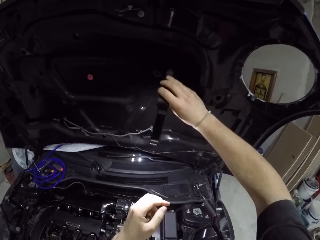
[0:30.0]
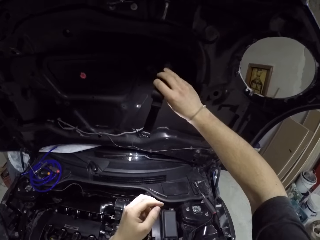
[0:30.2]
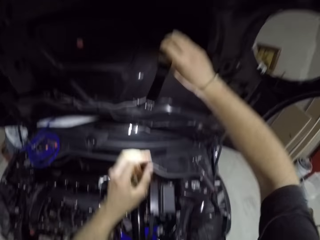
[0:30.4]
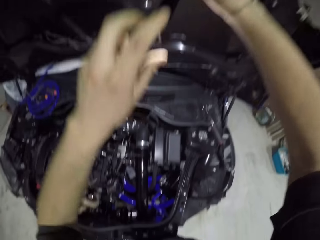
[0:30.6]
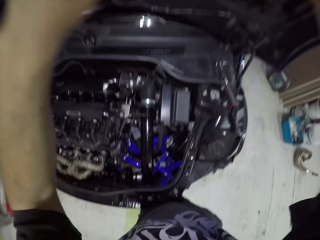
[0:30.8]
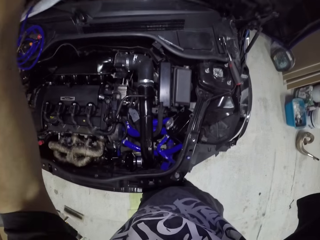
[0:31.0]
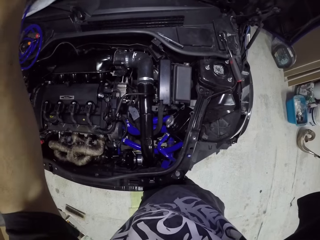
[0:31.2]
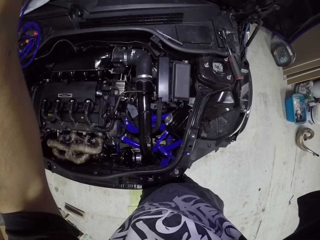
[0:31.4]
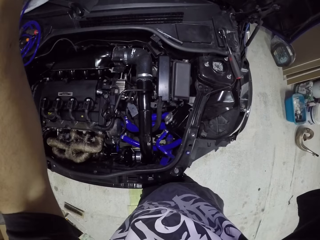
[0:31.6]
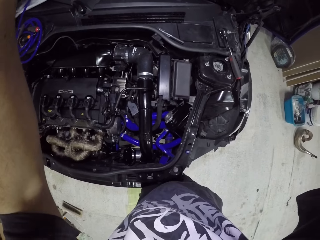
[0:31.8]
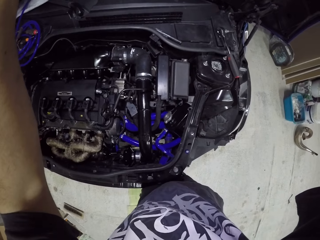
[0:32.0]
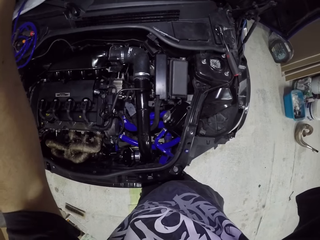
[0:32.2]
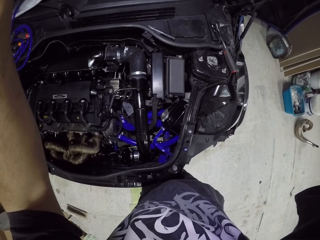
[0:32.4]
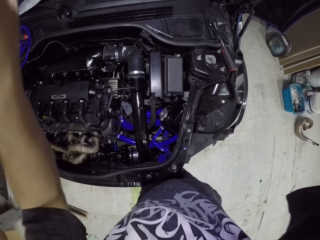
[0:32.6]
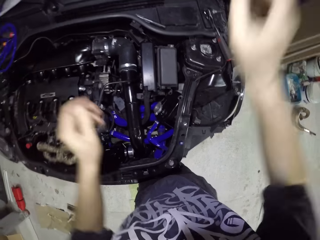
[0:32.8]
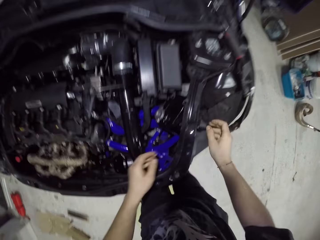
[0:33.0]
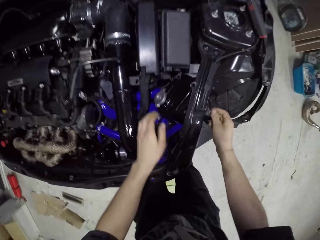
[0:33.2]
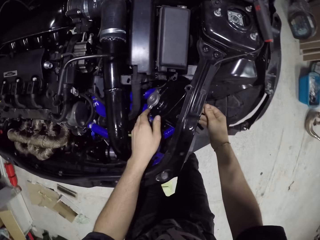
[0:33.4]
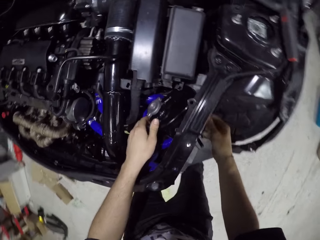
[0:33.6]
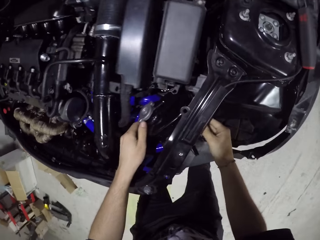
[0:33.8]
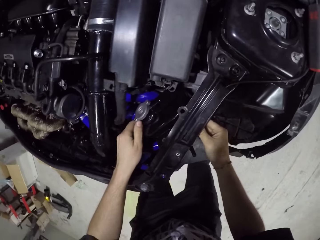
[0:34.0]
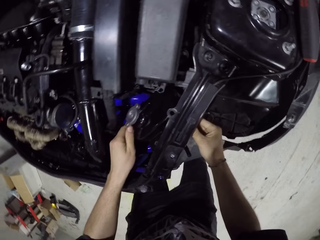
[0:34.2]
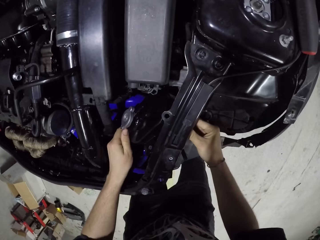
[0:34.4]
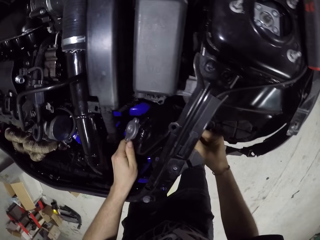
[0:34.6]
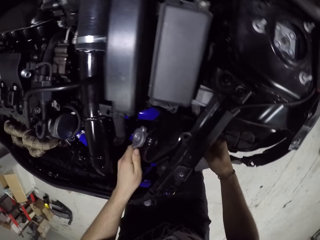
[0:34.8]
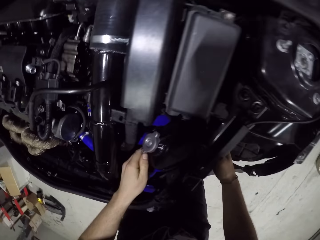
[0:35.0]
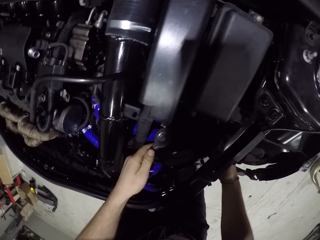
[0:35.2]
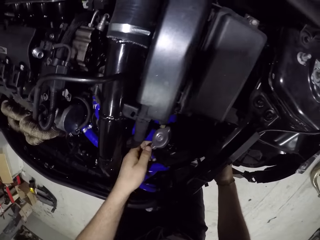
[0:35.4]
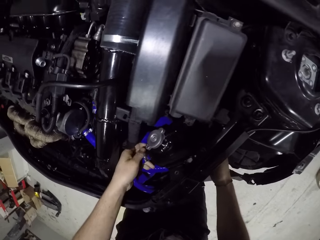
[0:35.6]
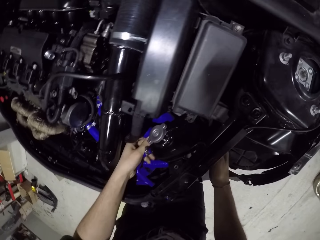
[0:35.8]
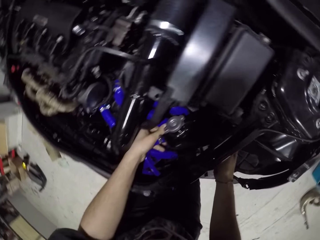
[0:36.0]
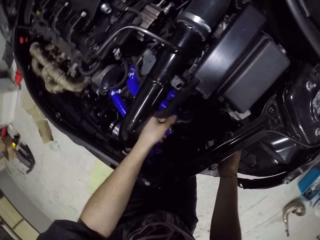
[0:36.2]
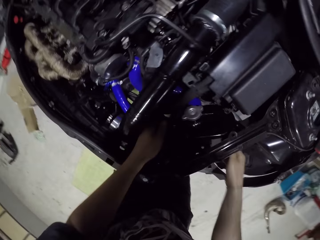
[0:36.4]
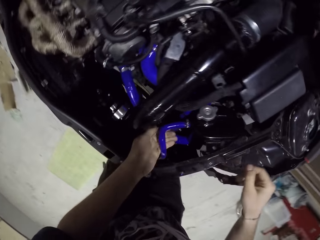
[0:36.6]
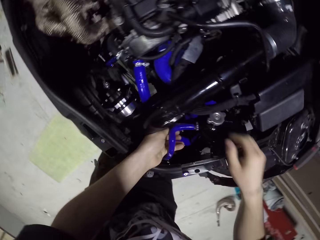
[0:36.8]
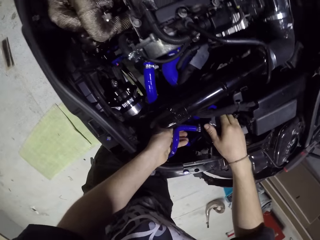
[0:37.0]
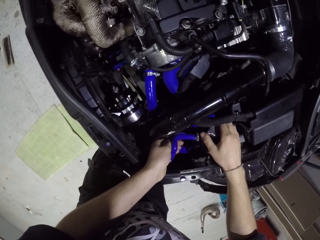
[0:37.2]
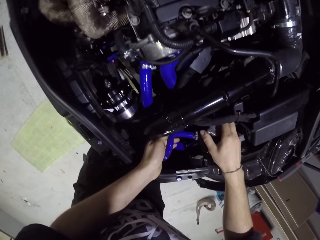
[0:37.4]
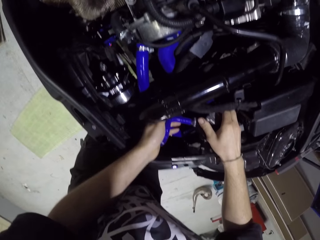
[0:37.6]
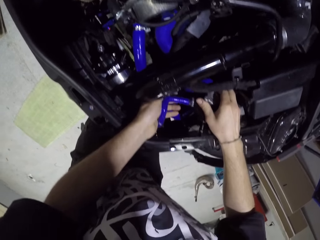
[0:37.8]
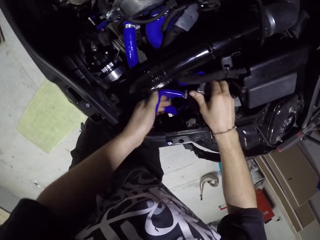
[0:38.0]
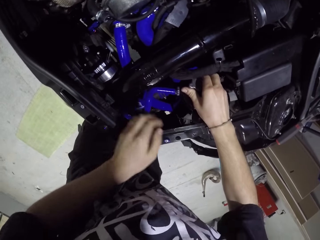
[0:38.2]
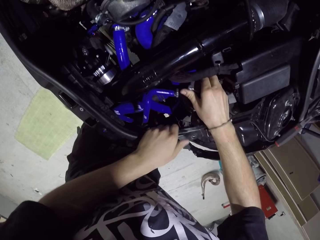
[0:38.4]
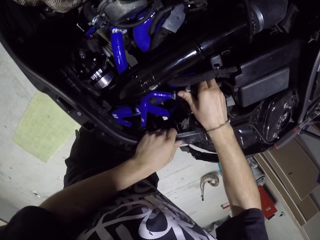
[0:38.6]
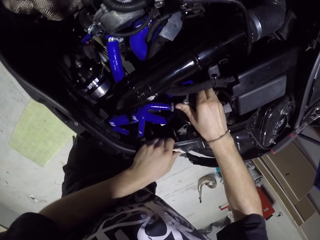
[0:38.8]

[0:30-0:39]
The camera wearer hangs the lamp in his right hand on the hood of the car. He hangs the lamp on the hood of the car with both hands. He repairs the car. He moves the water tank in the hood of the car with both hands.

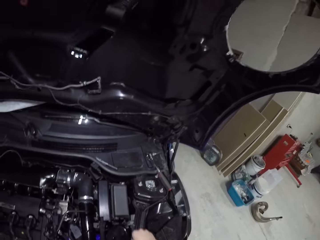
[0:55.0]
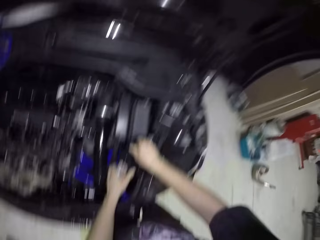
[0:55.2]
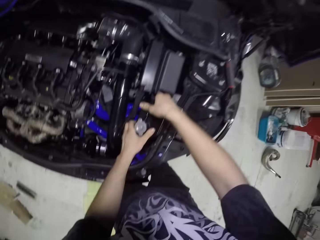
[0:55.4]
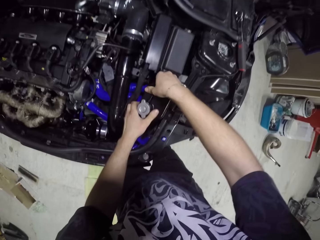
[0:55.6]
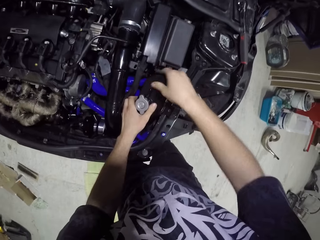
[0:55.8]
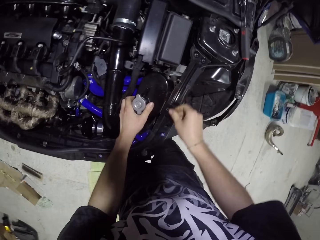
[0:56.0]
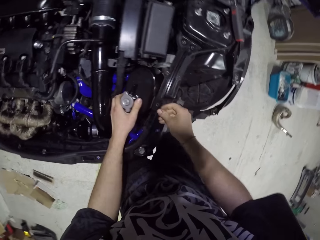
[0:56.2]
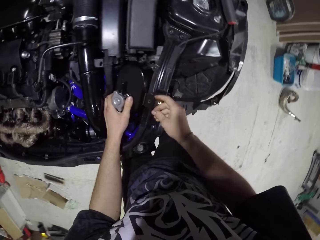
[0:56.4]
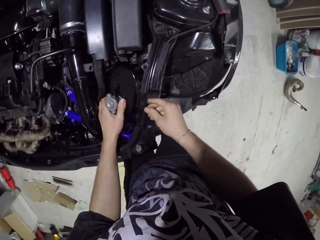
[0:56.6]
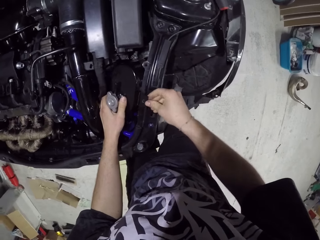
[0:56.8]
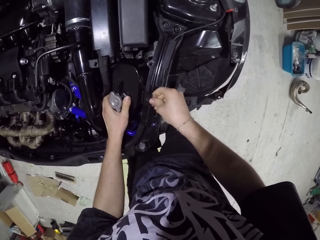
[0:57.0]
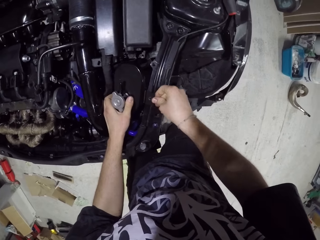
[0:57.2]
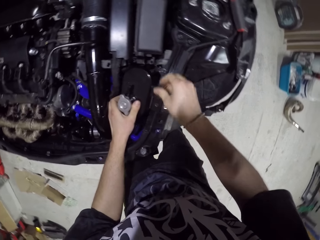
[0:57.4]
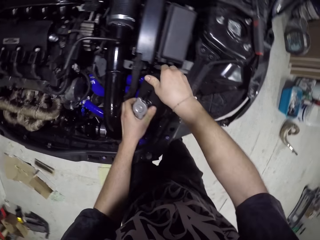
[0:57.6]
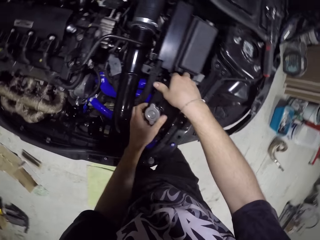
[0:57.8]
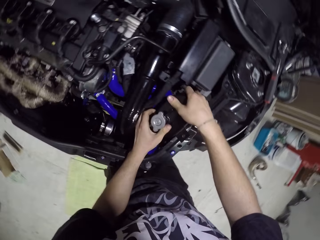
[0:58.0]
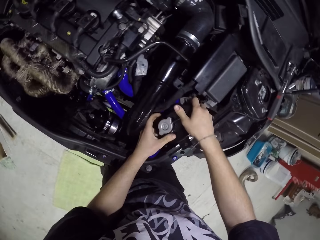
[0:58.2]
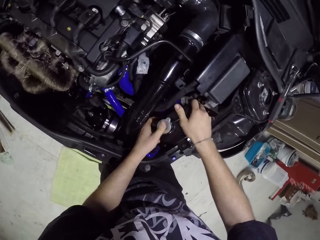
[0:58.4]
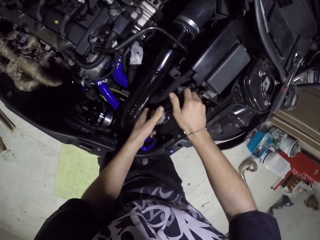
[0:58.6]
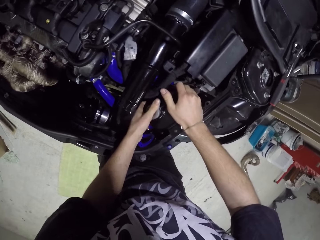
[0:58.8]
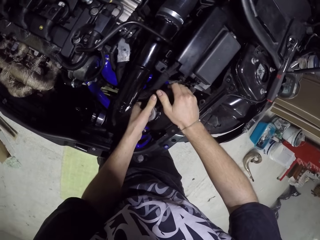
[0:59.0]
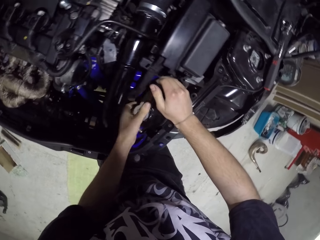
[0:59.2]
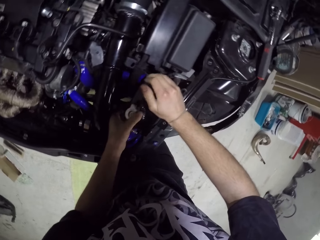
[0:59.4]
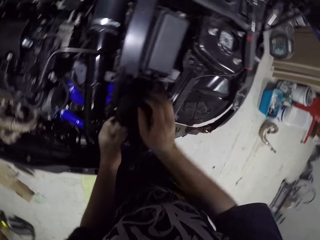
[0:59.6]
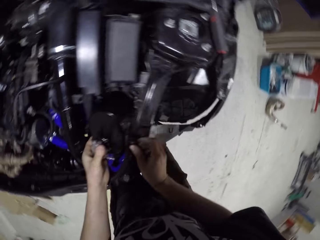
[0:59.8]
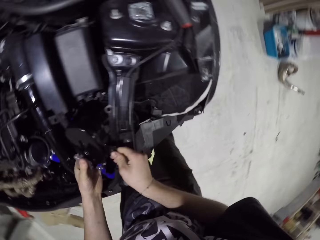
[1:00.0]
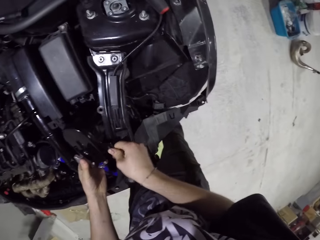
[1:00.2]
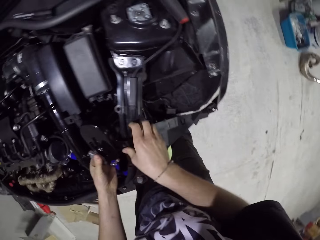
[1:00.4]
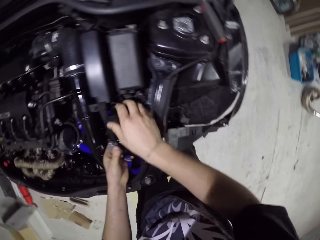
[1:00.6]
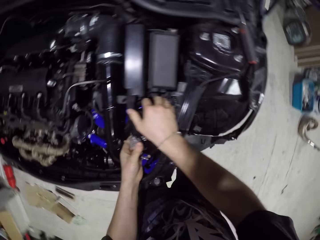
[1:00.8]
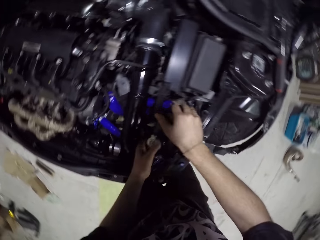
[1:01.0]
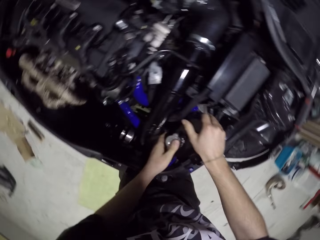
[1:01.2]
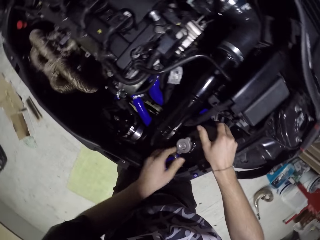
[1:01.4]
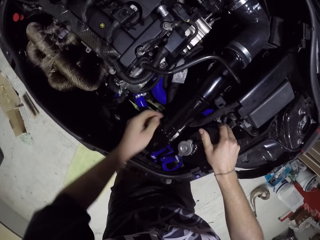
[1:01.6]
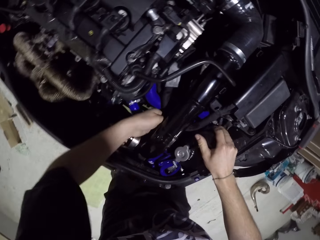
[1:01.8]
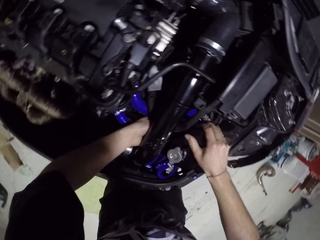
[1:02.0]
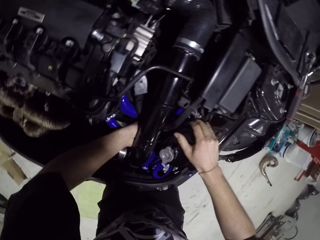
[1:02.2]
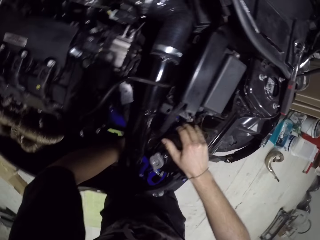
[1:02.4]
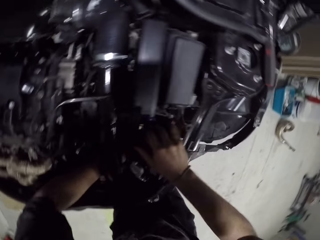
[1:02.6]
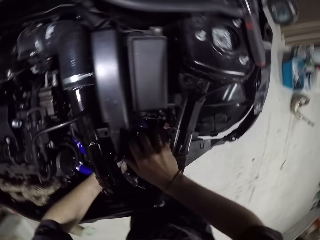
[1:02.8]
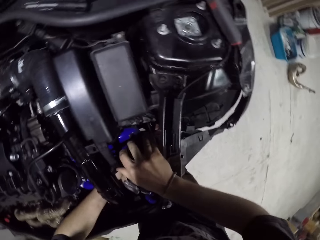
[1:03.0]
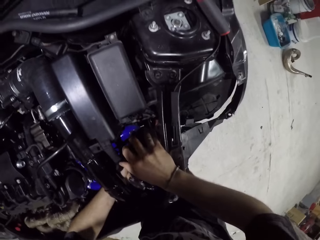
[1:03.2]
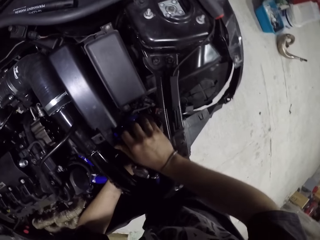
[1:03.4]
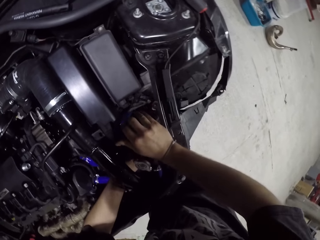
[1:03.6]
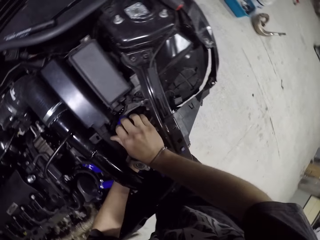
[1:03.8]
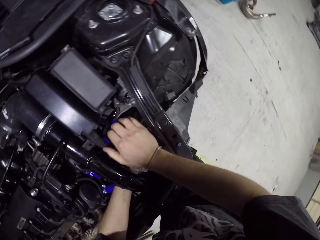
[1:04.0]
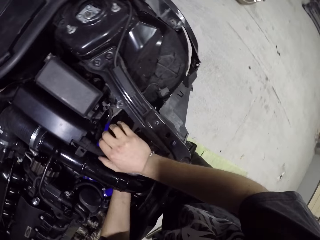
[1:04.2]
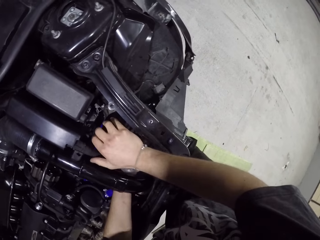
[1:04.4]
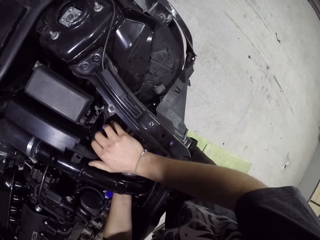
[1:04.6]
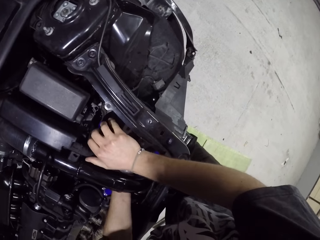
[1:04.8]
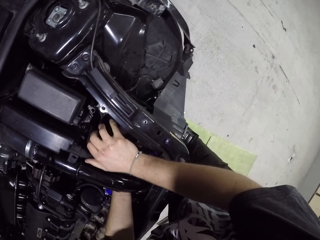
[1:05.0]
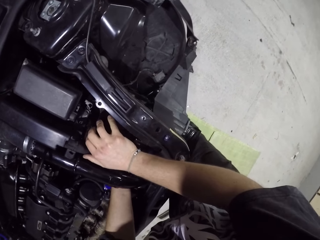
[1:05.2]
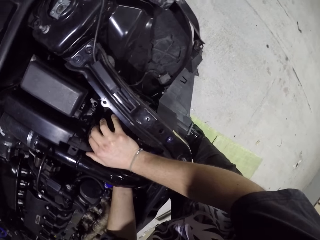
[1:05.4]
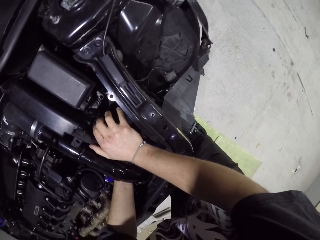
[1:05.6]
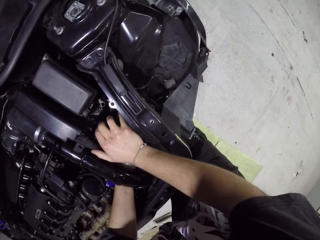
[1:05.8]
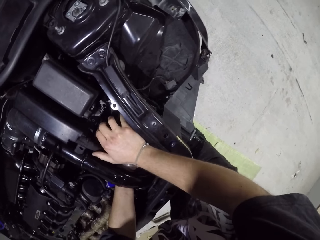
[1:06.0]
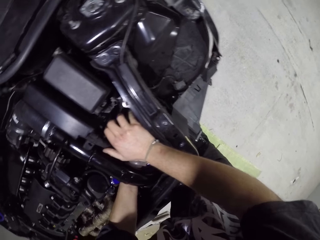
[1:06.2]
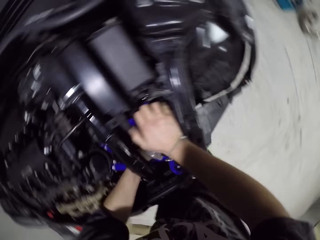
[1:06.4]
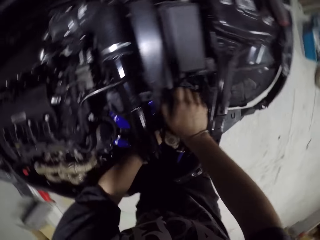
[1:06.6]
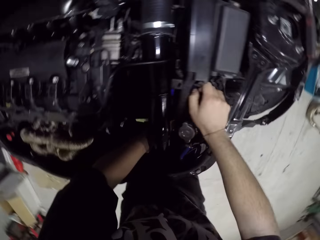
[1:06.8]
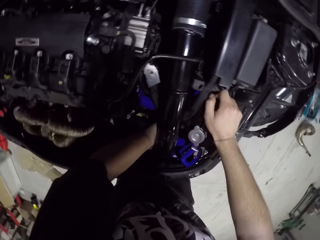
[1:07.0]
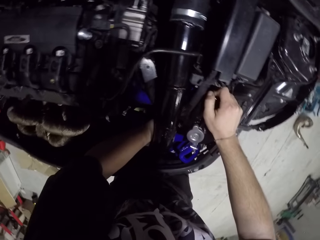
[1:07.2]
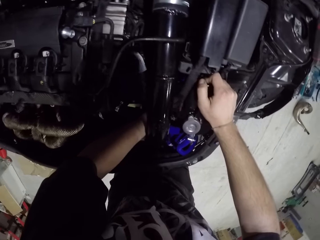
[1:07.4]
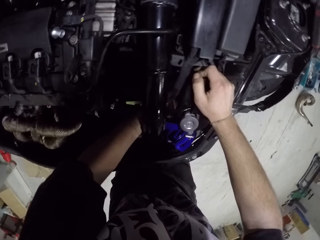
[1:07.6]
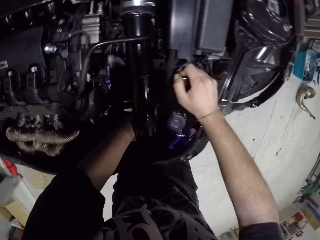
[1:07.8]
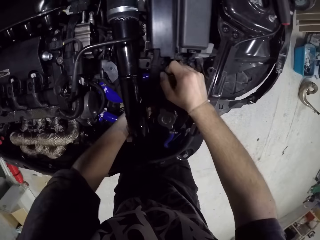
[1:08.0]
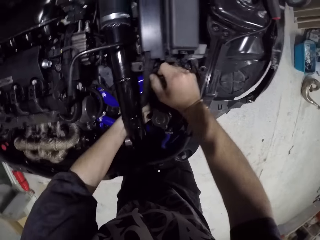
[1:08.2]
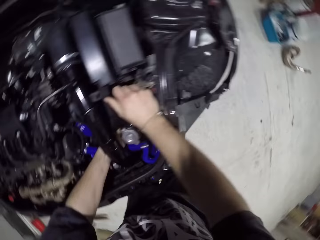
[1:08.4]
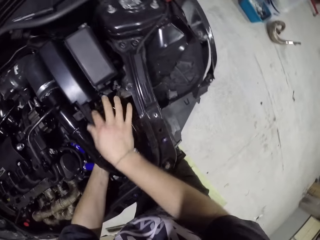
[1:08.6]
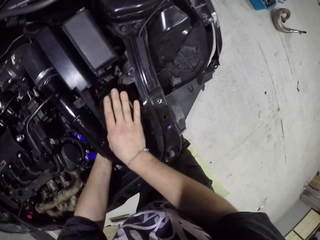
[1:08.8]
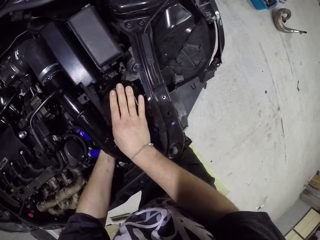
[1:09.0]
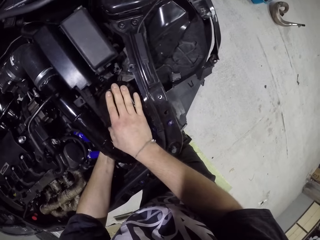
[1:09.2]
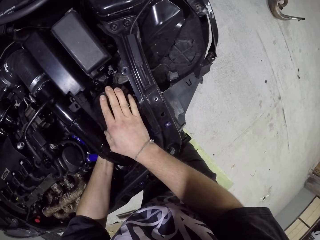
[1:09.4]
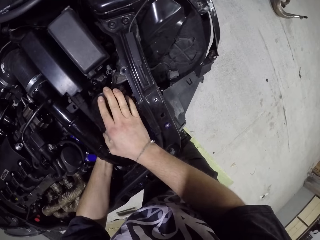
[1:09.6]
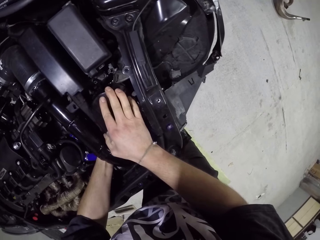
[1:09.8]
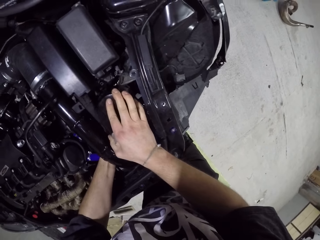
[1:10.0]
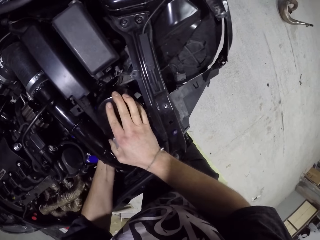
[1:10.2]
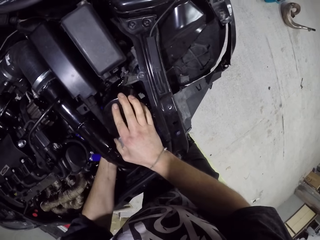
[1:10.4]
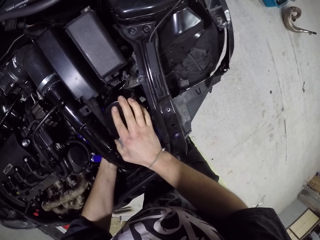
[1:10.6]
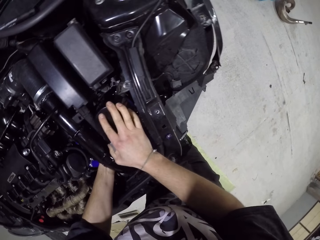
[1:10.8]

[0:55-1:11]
The camera wearer holds a screw in the hood of the car with his right hand. He moves the water tank in the hood of the car with both hands.
